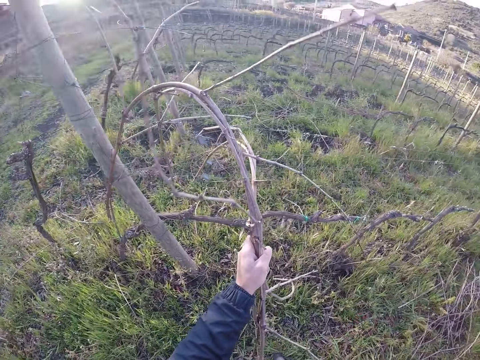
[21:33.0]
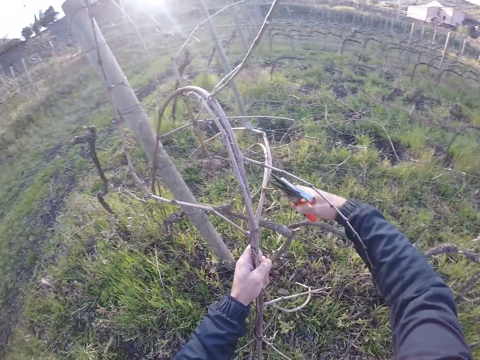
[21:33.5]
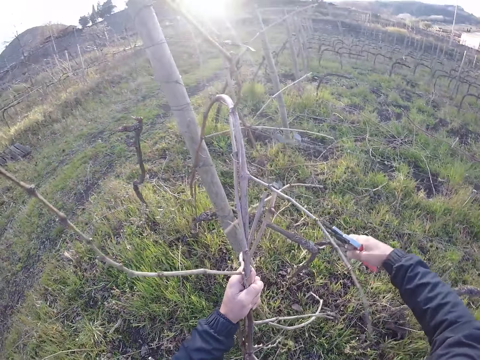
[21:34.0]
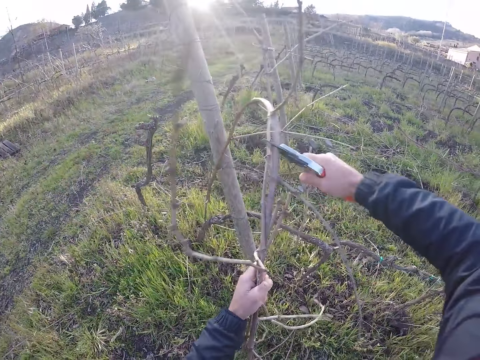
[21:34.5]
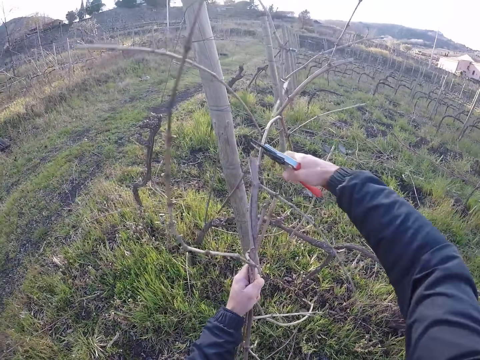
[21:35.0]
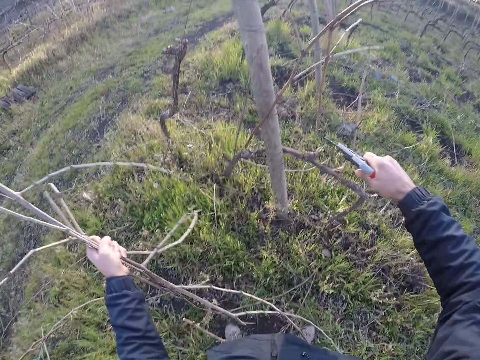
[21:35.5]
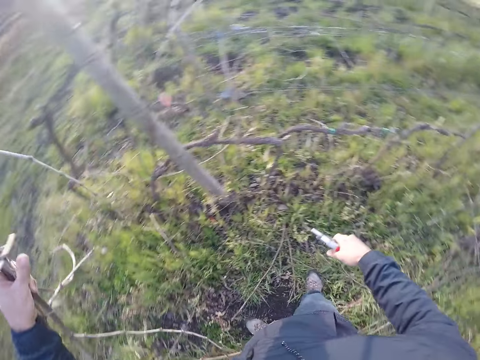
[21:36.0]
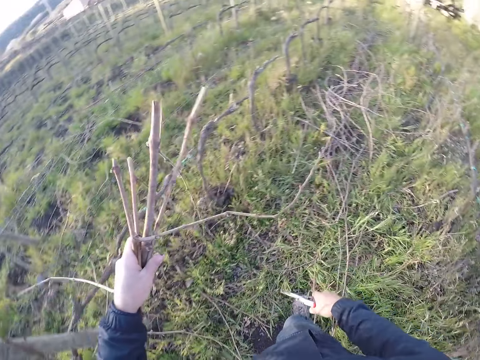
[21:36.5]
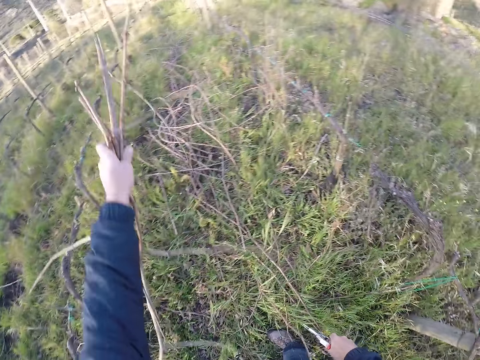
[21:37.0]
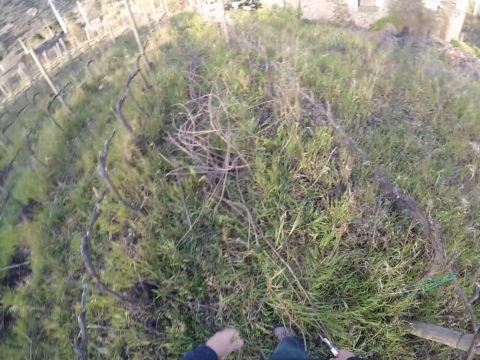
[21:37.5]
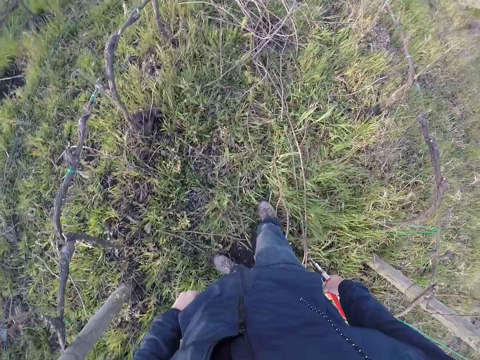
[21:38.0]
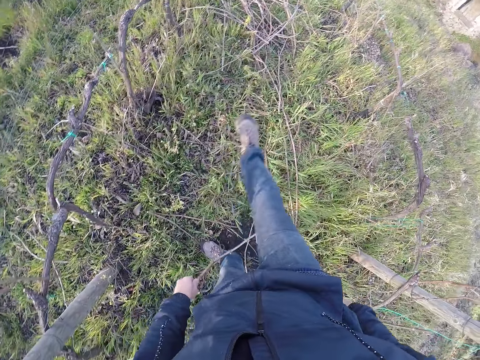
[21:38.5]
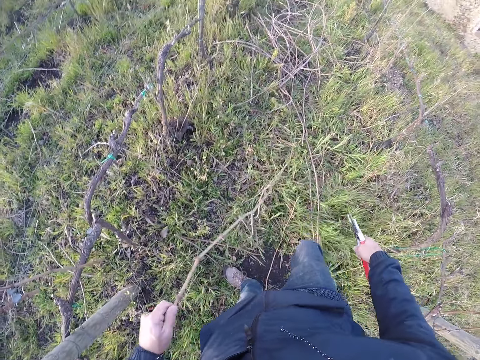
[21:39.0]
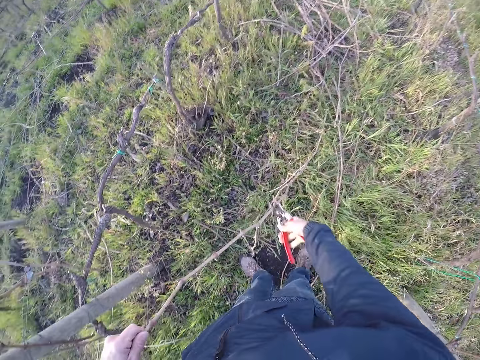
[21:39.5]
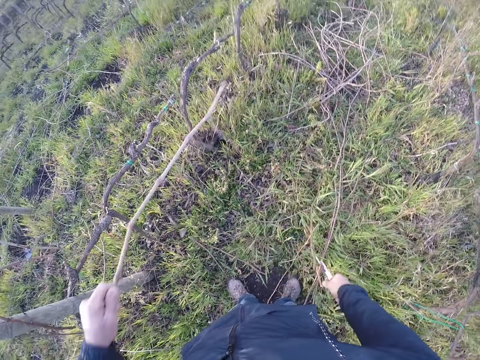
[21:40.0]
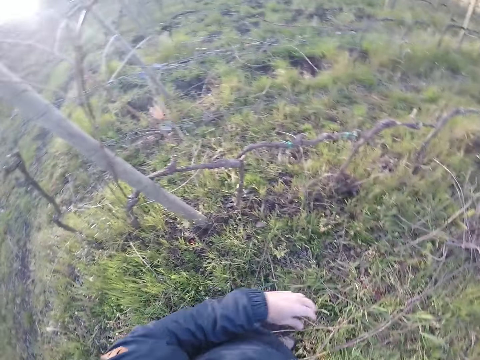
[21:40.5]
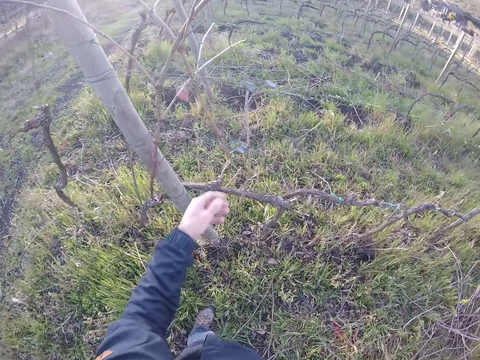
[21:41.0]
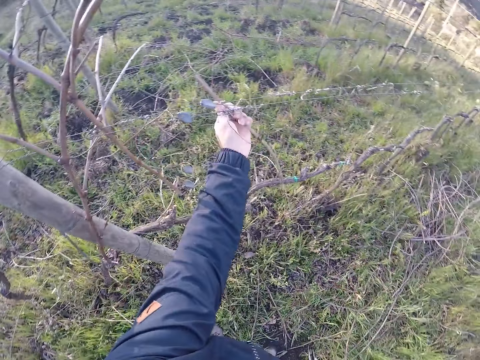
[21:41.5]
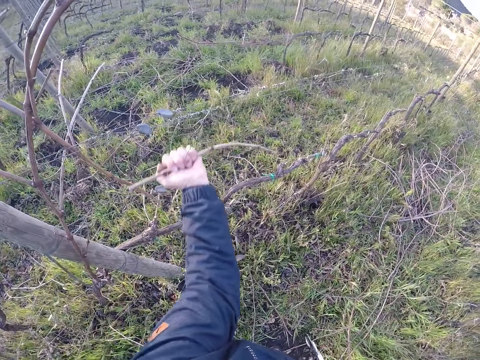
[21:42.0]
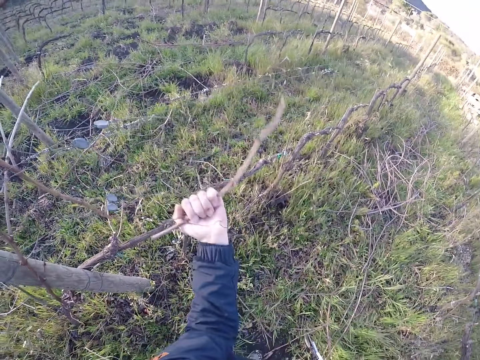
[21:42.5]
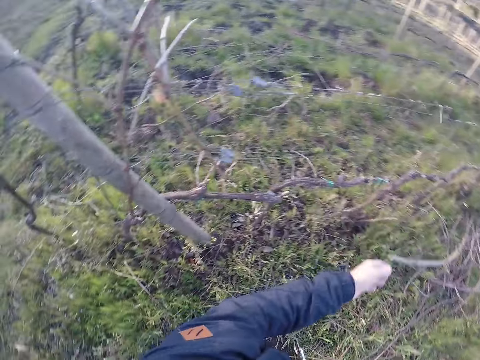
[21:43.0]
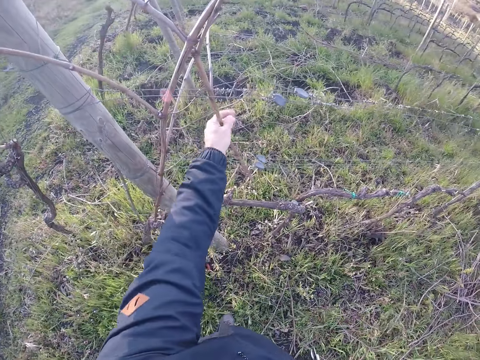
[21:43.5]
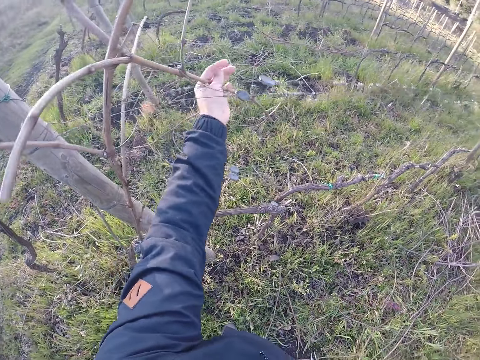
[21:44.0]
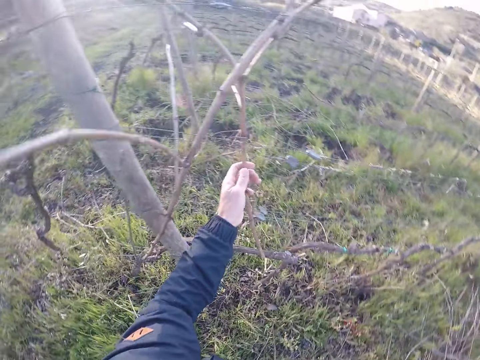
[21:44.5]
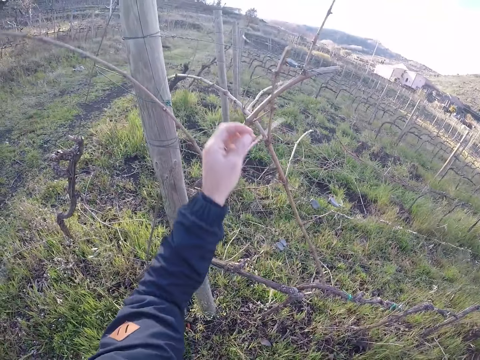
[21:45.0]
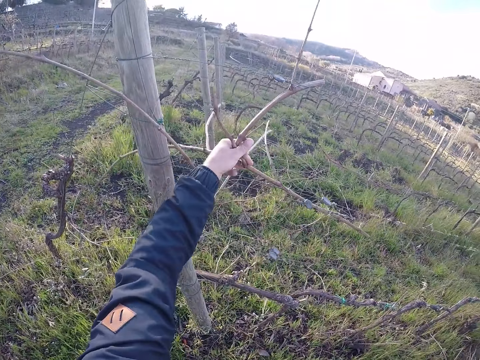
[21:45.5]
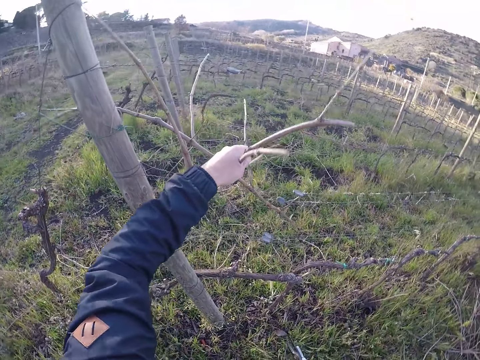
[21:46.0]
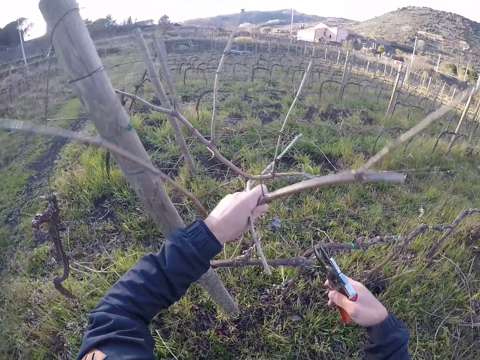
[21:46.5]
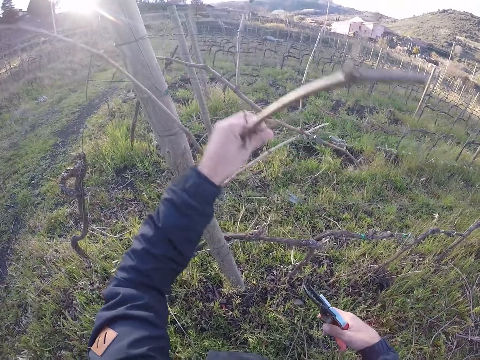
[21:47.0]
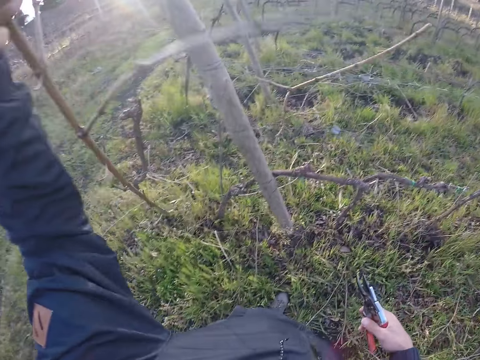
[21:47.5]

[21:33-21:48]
The camera wearer cuts the twigs or branches with the pruner in her right hand. She throws the twigs on the ground with her left hand. She cuts the twig with the pruner in her right hand. She throws the twig on the ground with her left hand. She pulls a twig from the barb wire with her left hand. She throws the twig on the ground with her left hand. She pulls a twig from the barb wire with her left hand. She holds a branch on the fence. She pulls the twig from the barb wire with her left hand.

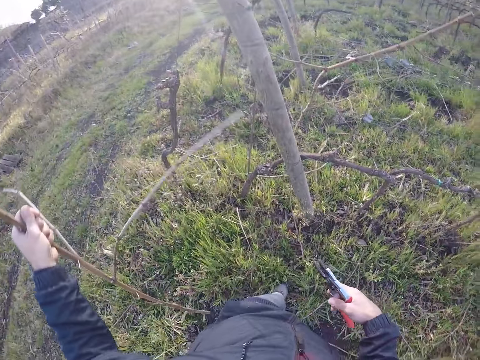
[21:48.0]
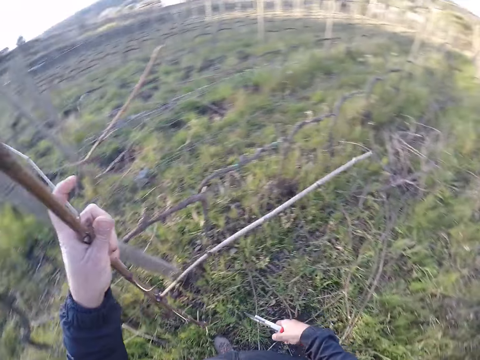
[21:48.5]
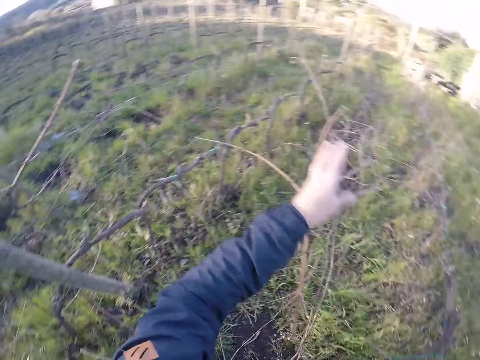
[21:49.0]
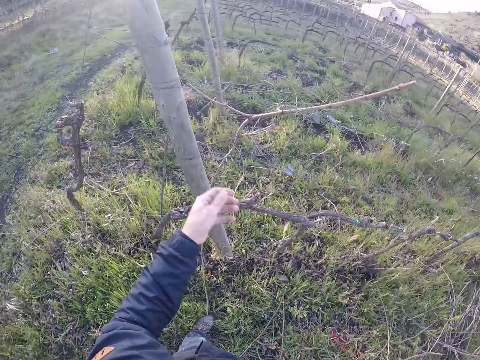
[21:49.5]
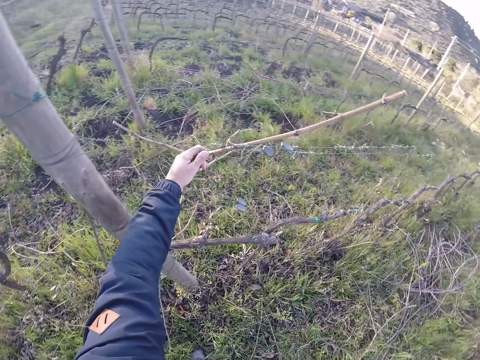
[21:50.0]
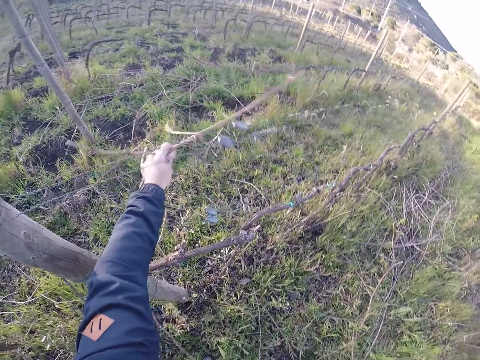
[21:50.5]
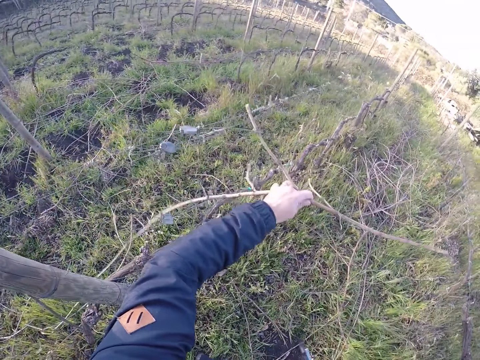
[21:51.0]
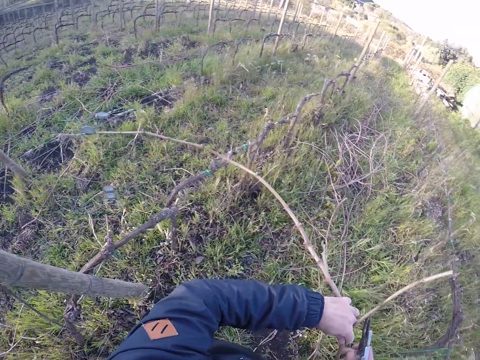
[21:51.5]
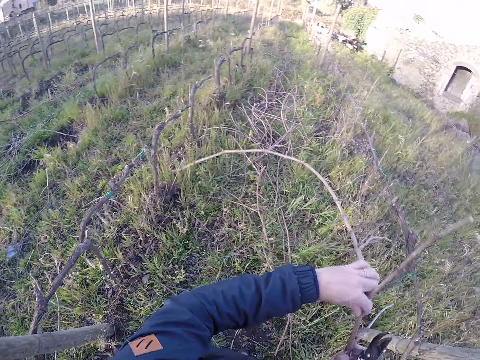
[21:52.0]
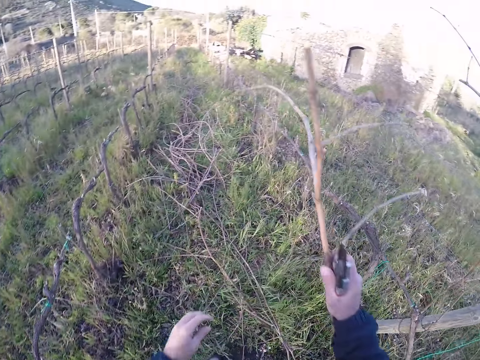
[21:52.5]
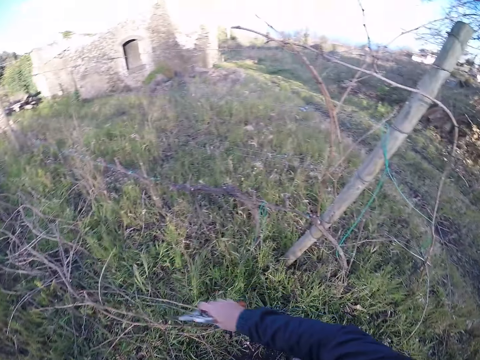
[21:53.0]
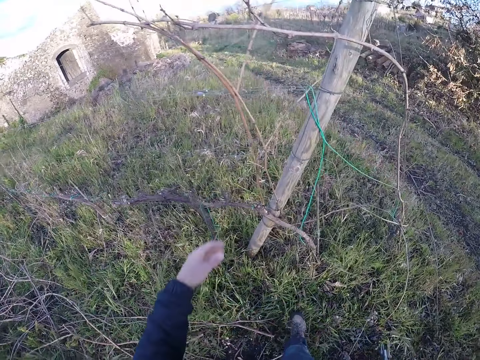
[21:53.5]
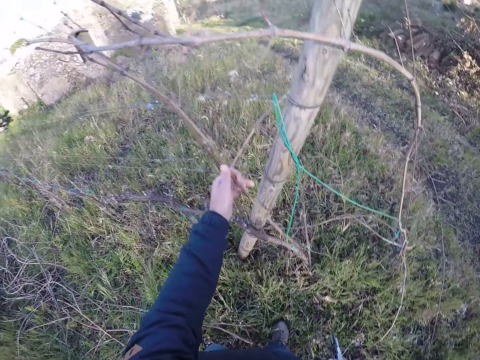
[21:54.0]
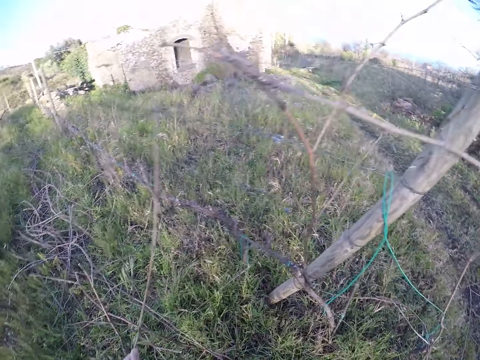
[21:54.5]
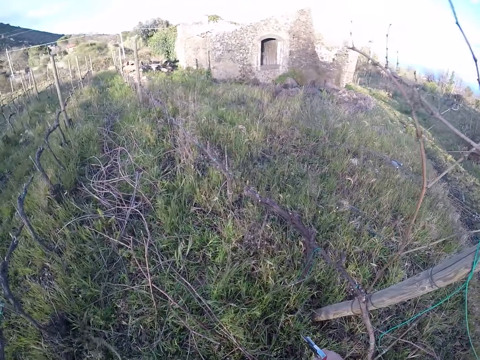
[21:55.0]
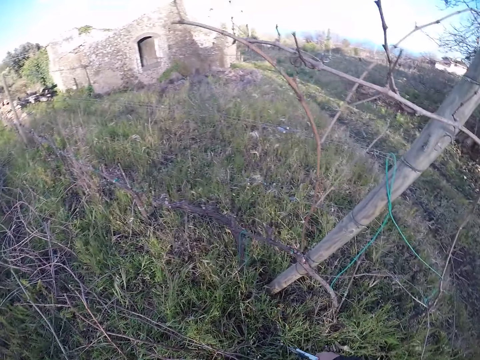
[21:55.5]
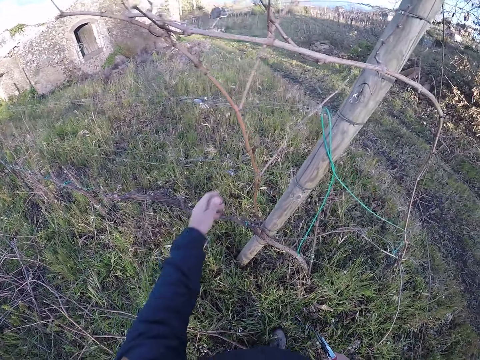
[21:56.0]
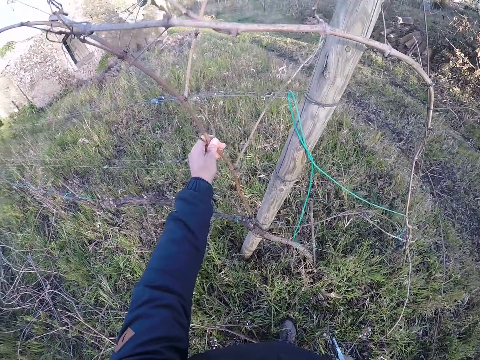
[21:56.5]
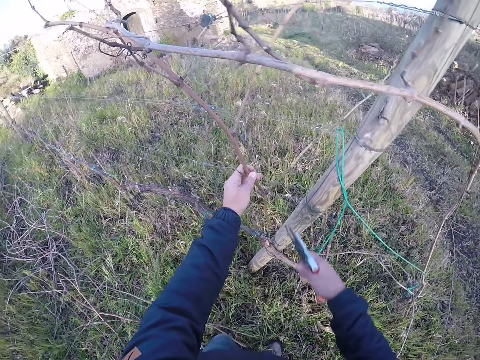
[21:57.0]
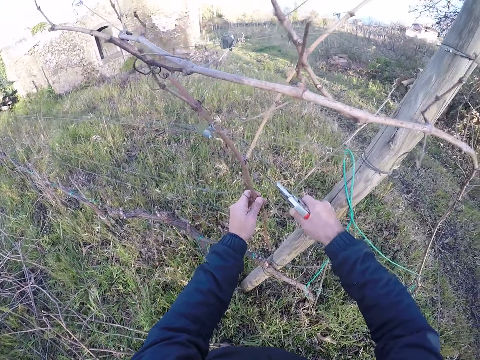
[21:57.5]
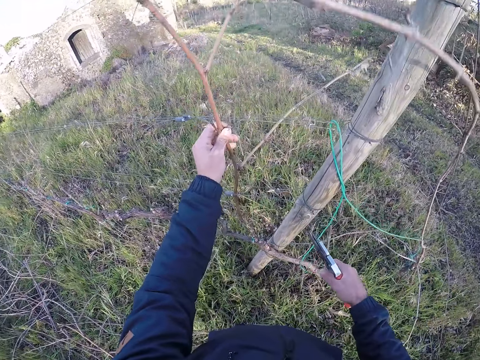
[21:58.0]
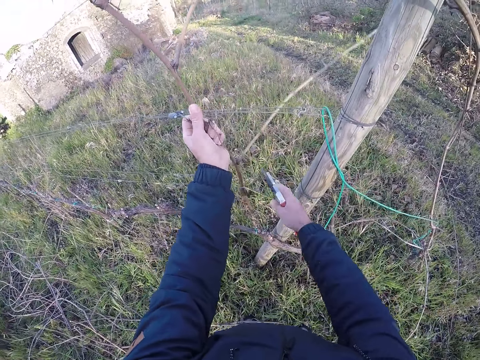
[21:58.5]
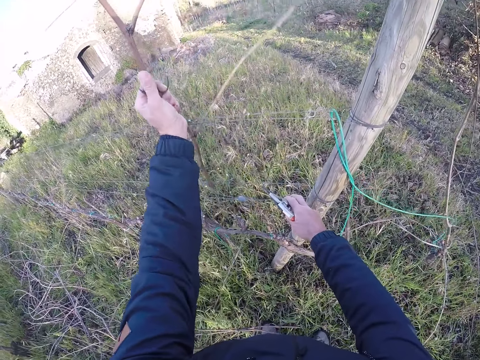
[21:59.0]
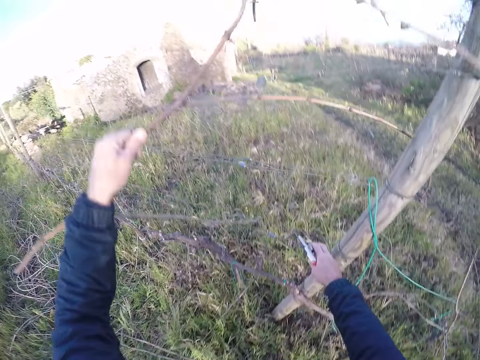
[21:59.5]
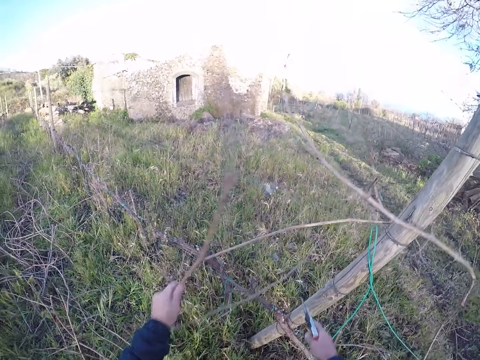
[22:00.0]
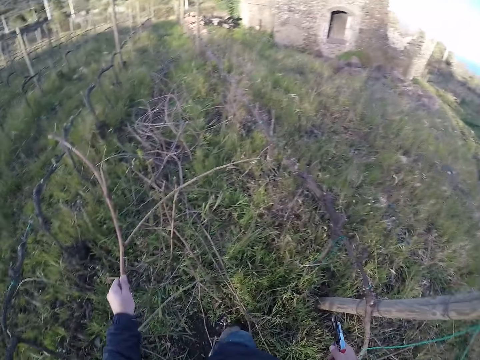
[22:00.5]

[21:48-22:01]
The camera wearer throws the twig or branch on the ground with her left hand. She picks a twig from the barb wire with her left hand. She holds a branch on the fence. She takes the twig with her right hand. She throws the twig on the ground with her right hand. She pulls a twig with her left hand. She holds a branch on the fence. She drops the twig on the ground with her left hand. She holds a twig on the fence with her left hand. She cuts a twig with the pruner in her right hand. She pulls the twig from the barb wire with her left hand. She holds the barb wire with her right hand.
